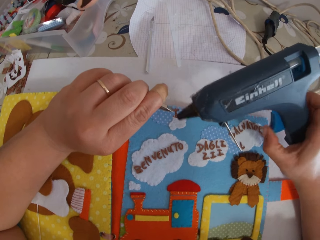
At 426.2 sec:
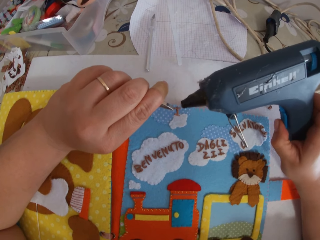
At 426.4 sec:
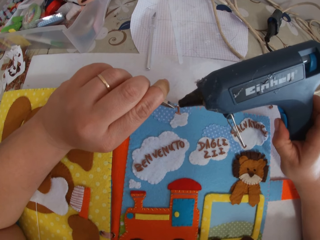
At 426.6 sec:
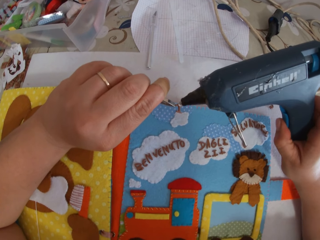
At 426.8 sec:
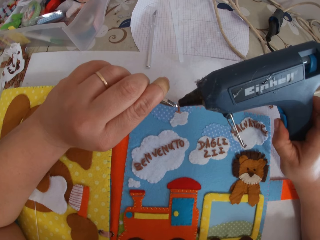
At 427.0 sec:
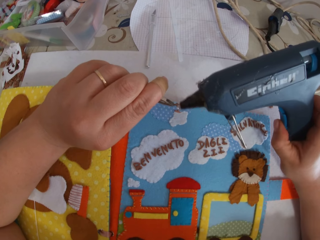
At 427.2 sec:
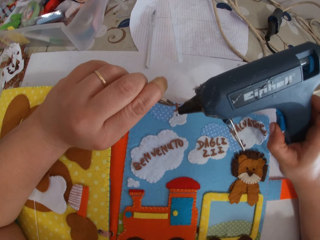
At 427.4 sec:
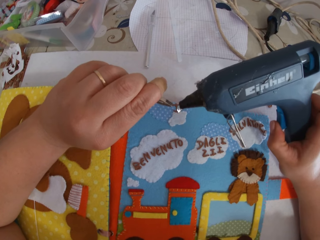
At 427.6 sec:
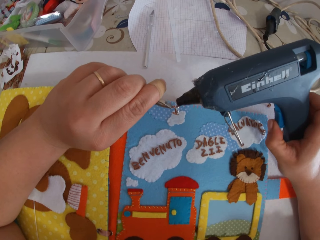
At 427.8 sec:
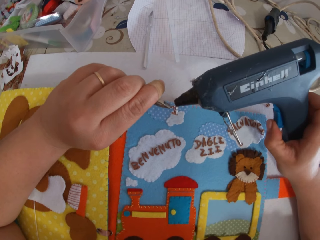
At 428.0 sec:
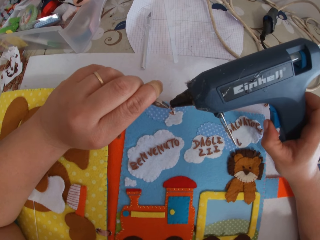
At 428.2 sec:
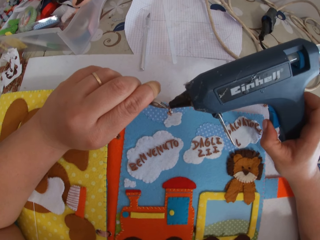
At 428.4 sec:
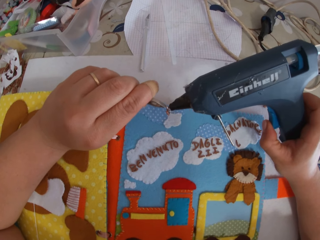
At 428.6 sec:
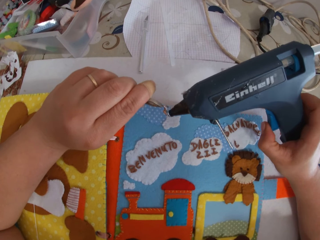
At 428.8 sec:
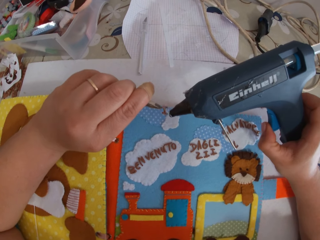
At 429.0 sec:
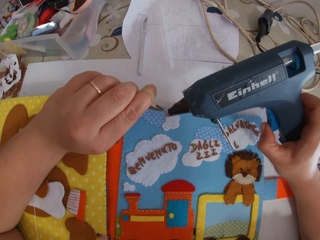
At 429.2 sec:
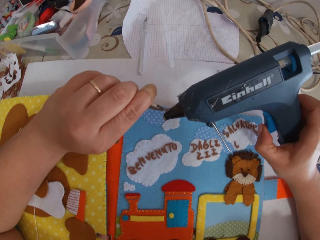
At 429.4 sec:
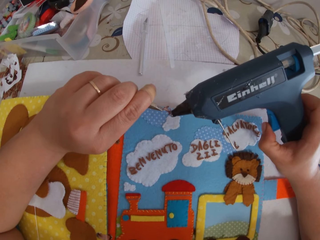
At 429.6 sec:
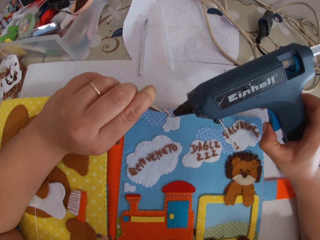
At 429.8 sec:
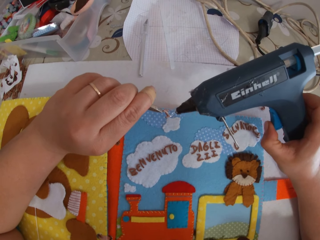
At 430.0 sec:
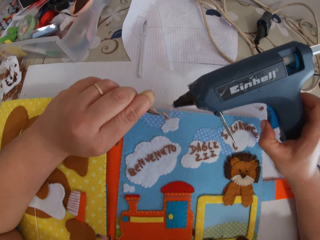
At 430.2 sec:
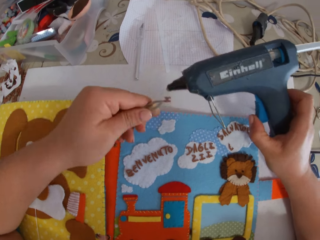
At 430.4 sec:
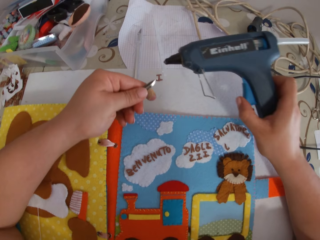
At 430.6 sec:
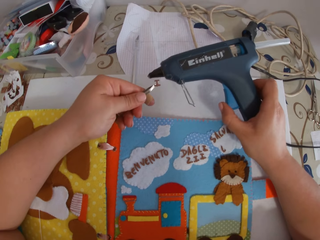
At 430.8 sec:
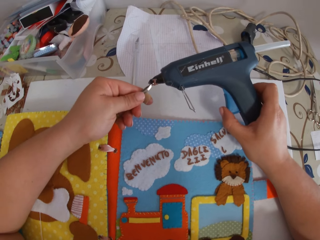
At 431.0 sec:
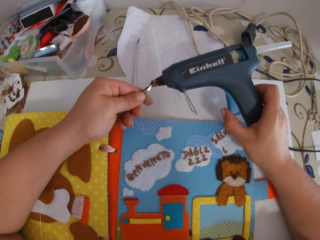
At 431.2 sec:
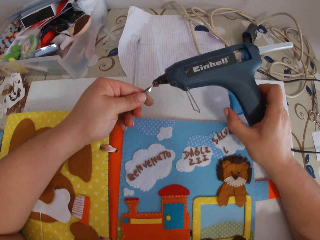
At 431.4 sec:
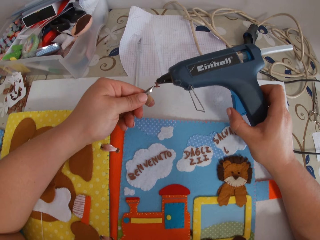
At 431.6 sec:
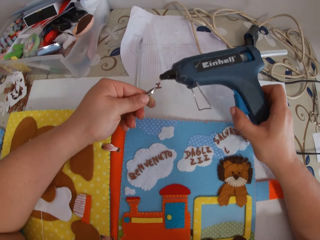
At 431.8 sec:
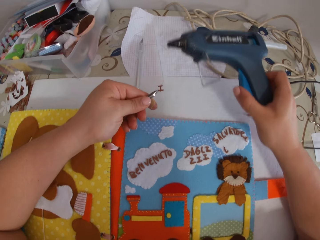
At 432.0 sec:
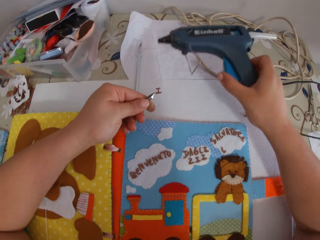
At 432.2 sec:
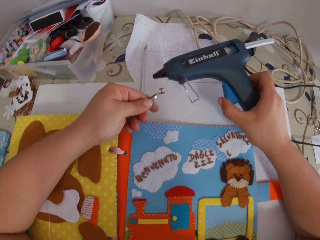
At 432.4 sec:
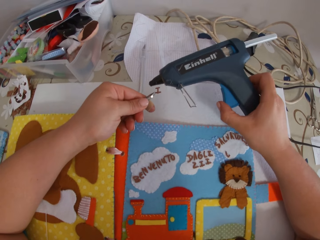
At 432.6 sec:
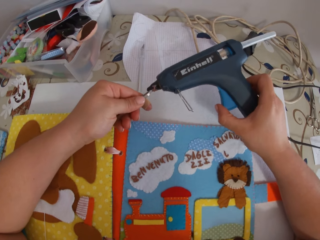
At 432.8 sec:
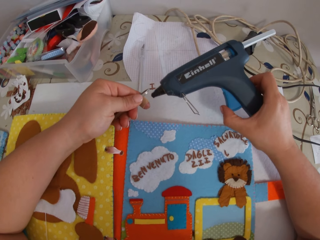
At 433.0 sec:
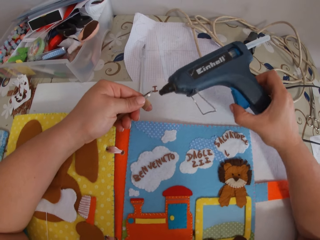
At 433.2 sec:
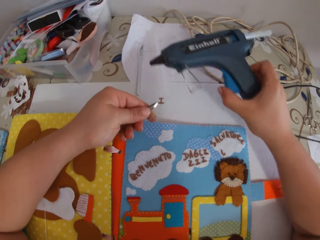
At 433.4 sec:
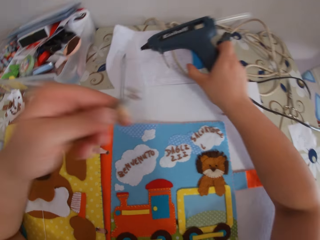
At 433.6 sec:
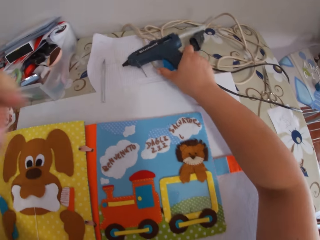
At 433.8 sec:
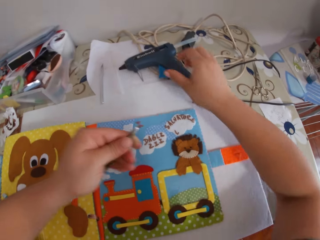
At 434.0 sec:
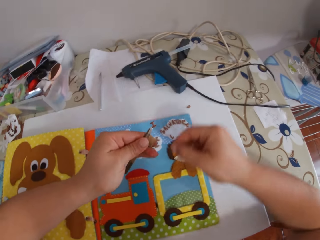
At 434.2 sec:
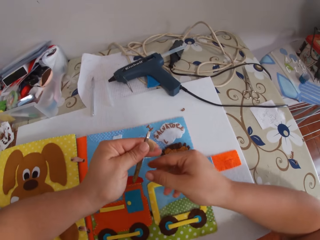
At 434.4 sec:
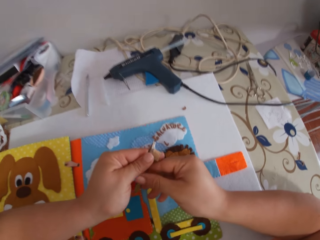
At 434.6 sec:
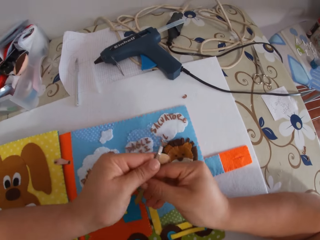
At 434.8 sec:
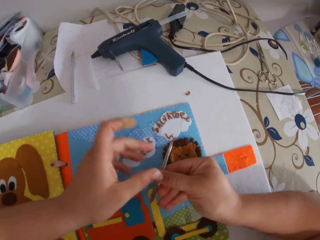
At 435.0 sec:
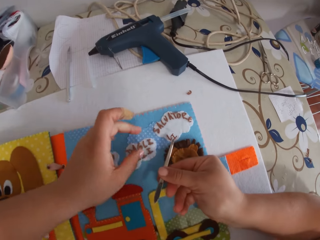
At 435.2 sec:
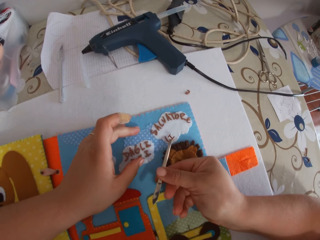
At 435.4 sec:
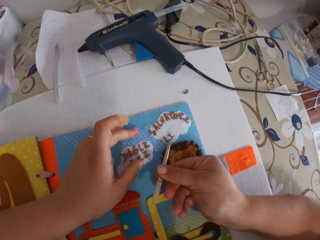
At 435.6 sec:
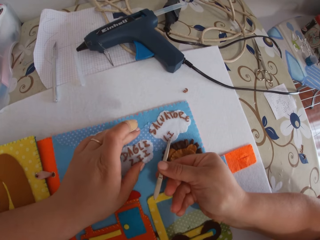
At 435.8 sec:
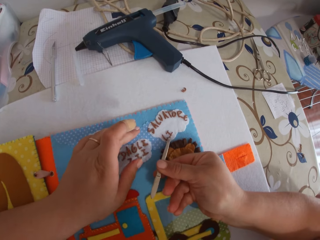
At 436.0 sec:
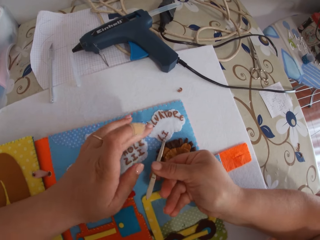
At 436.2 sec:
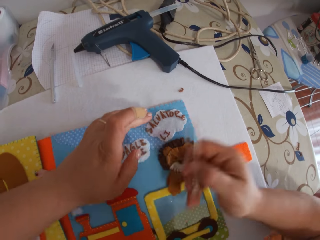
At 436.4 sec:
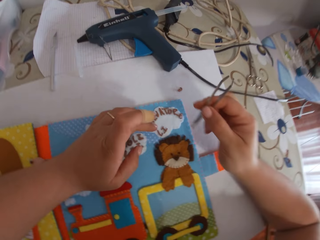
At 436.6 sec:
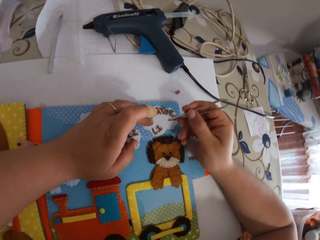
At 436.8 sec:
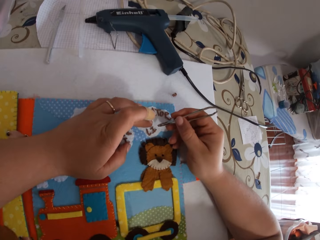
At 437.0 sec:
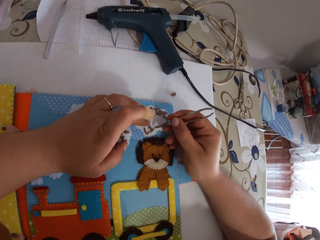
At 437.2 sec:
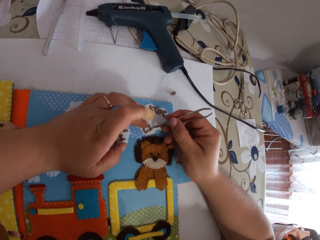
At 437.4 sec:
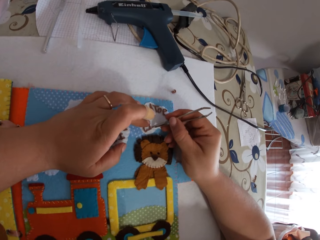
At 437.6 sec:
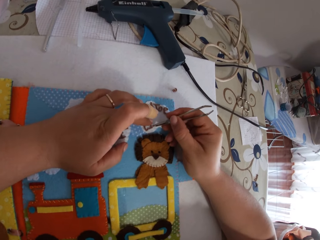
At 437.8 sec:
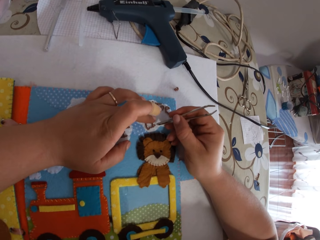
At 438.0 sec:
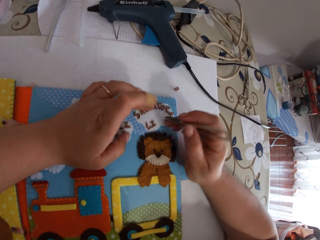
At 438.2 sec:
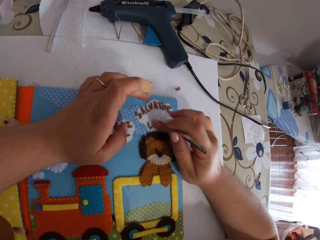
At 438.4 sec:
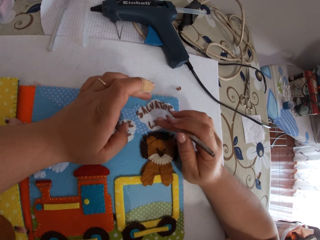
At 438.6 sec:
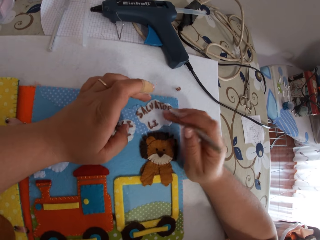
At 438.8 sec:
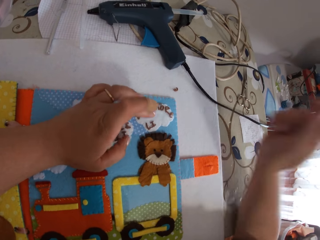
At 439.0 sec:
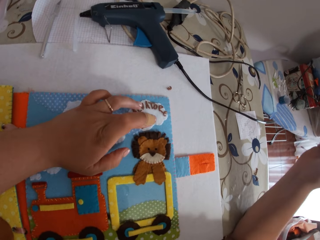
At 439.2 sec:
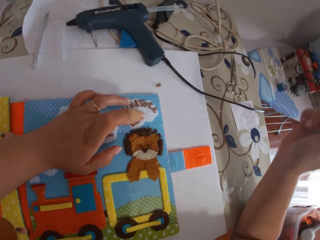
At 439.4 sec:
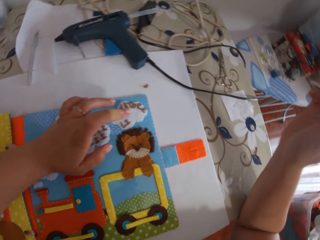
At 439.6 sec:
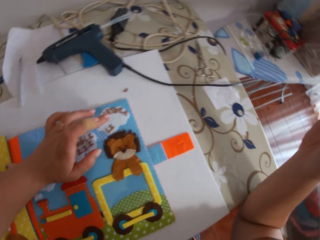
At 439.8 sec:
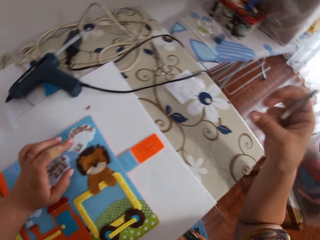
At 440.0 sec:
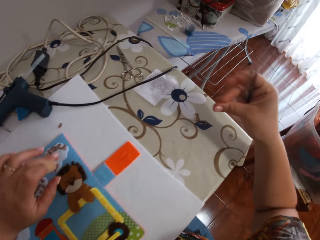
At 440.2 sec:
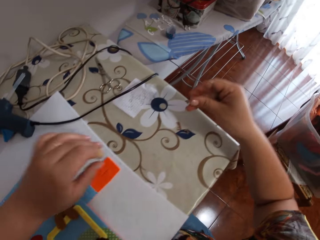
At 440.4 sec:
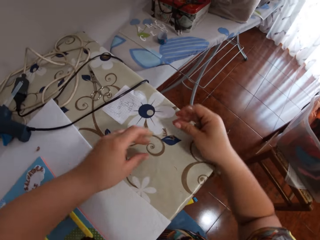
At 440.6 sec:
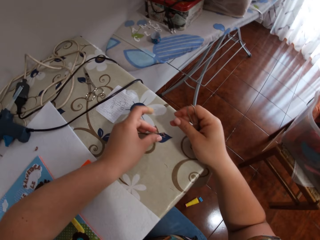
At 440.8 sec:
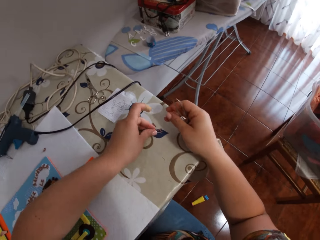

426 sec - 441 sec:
The camera wearer drops the glue gun on the table. She passes the pincer to her right hand. She places the paper alphabet on the book with the pincer. She presses an object with something and her finger. She taps the paper alphabet with her finger.

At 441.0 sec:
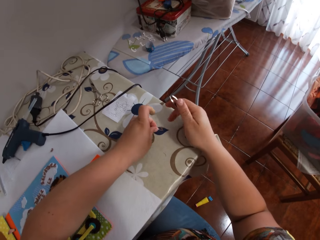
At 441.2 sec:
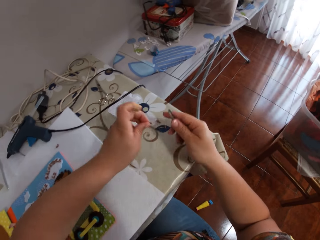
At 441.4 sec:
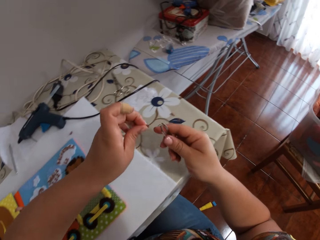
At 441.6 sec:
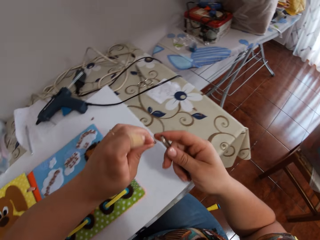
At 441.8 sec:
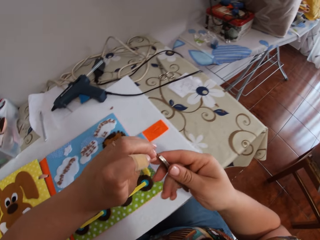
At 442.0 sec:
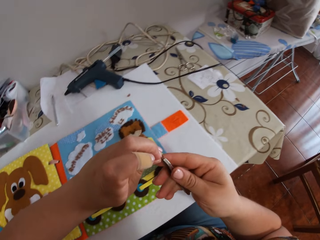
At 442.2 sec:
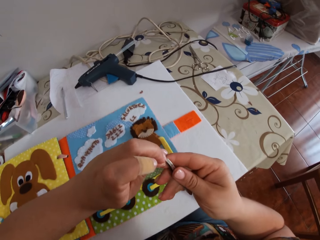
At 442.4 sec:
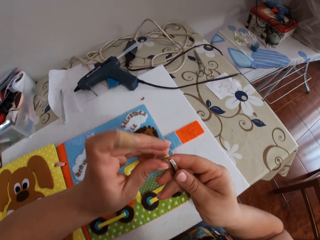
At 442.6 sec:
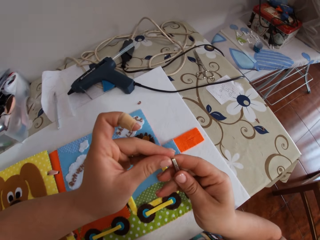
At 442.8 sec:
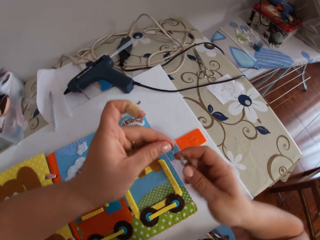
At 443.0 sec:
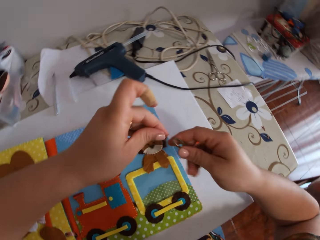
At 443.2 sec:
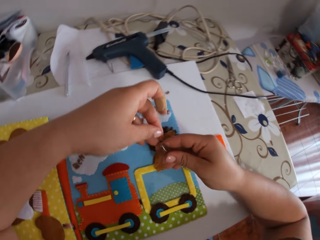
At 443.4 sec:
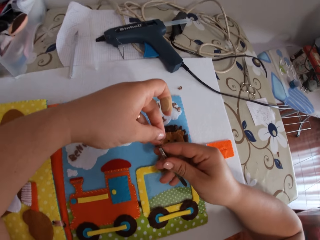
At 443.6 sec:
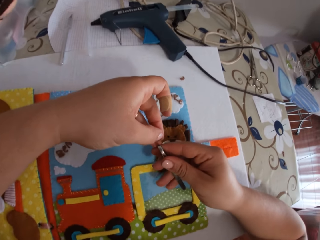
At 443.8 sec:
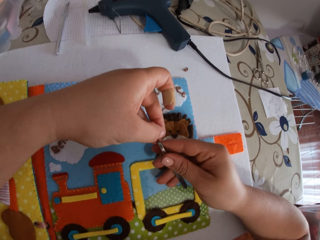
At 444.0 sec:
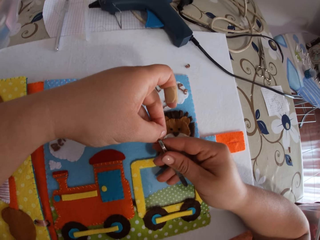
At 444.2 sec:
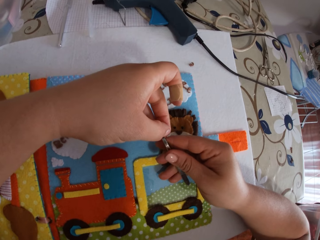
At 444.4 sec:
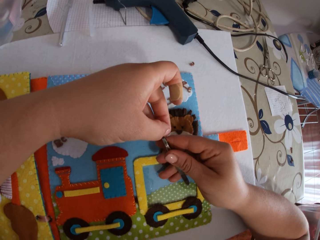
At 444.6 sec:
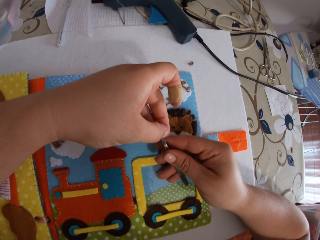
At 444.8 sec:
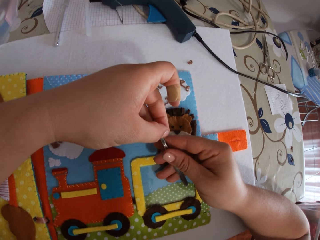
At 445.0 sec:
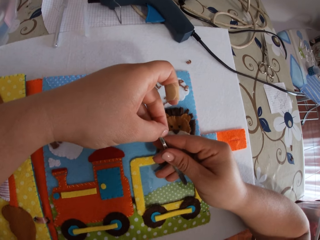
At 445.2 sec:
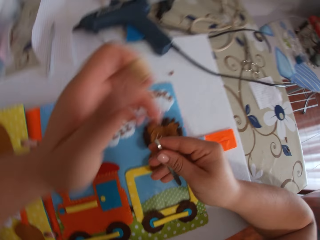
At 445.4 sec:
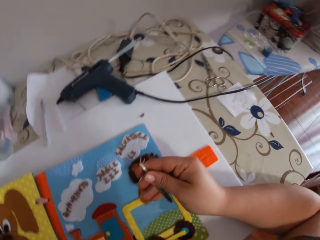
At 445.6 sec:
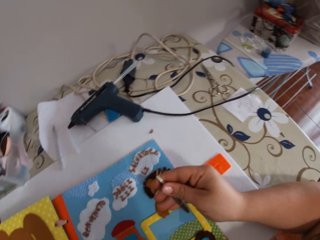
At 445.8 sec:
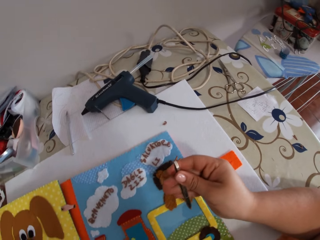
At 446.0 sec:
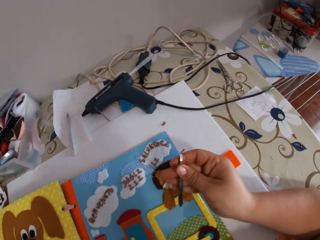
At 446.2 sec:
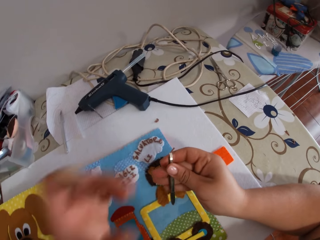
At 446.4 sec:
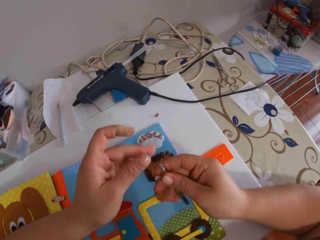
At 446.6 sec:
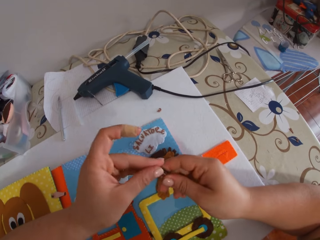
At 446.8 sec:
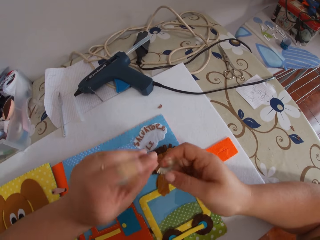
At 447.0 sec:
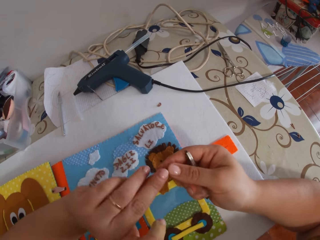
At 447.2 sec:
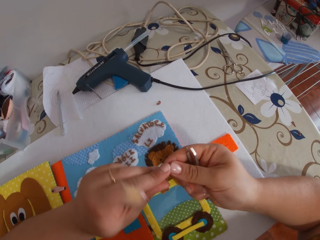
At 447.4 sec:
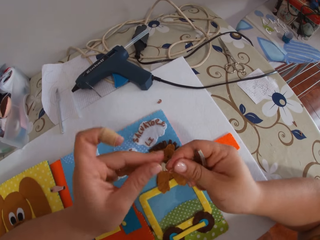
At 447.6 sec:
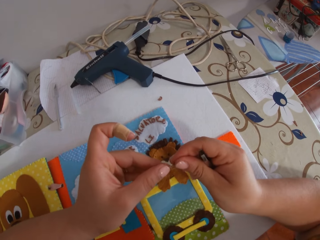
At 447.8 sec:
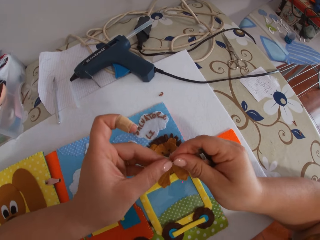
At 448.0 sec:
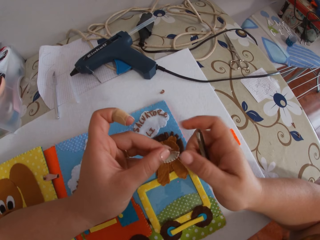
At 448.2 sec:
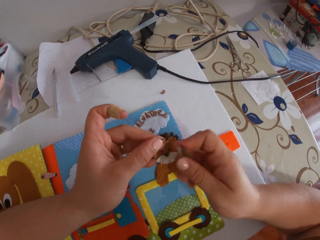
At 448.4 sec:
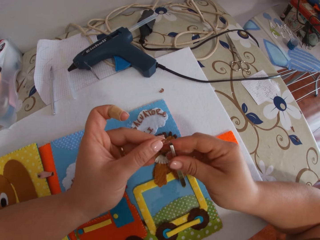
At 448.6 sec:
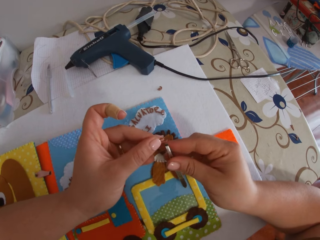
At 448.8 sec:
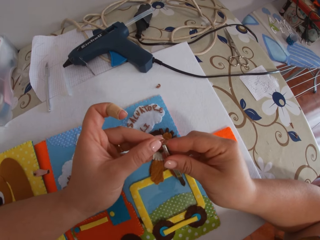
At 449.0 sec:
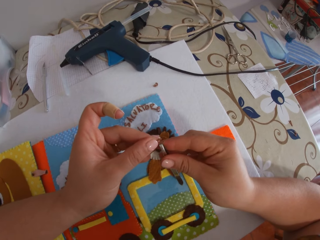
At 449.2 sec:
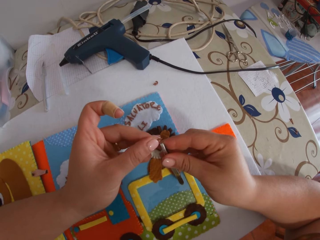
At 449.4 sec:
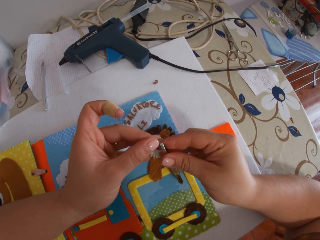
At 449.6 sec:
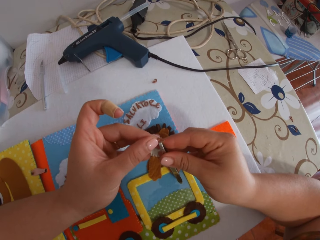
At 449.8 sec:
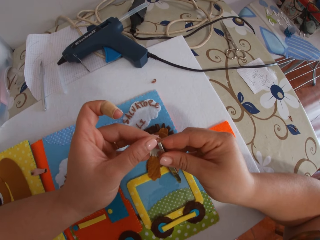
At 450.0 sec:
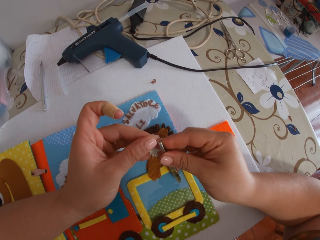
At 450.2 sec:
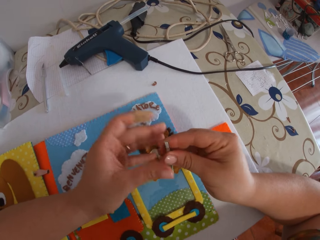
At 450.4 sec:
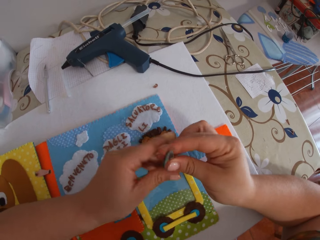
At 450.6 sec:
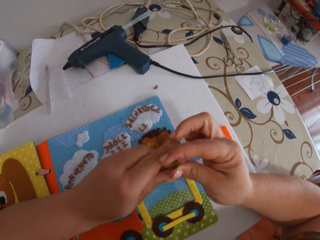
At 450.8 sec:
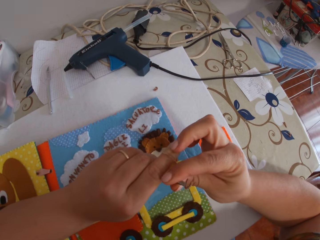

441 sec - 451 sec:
The camera wearer picks the paper alphabet from the table. She puts an object on something. She holds the paper alphabet with the pincer. She removes the paper alphabet from the pincer. She passes the paper alphabet between her hands. She holds the paper alphabet with the pincer.
